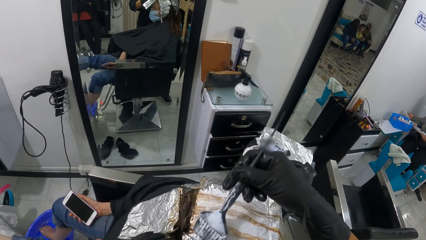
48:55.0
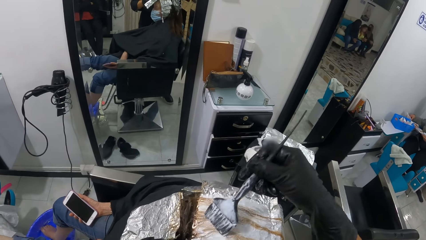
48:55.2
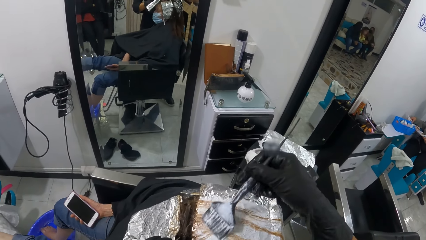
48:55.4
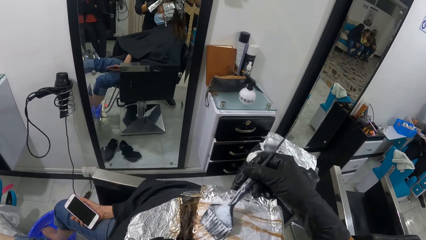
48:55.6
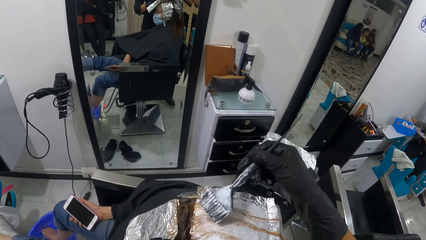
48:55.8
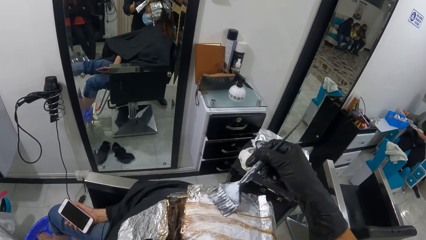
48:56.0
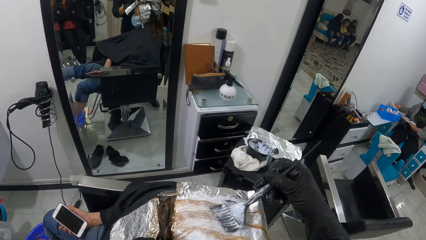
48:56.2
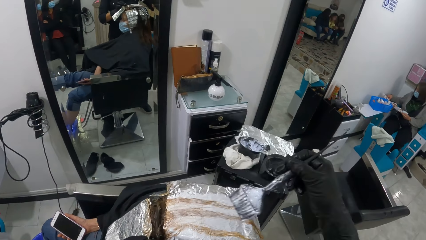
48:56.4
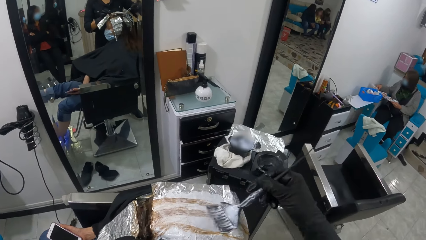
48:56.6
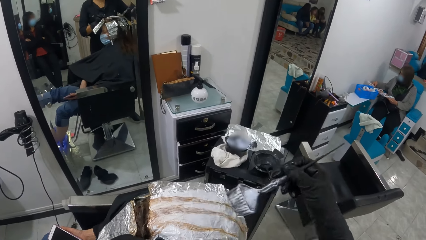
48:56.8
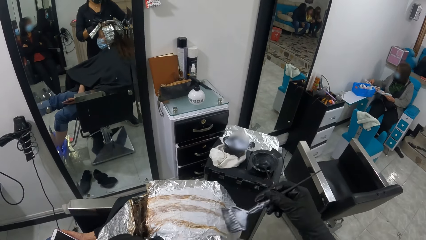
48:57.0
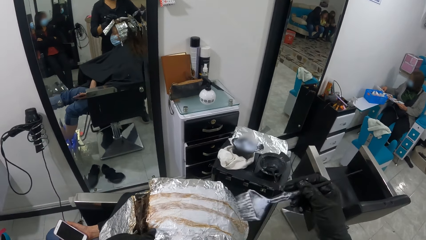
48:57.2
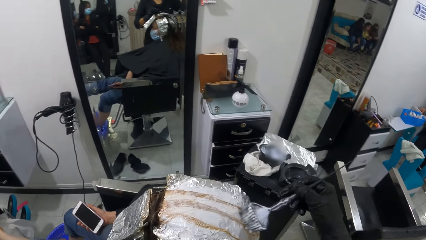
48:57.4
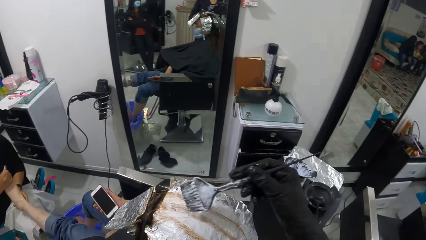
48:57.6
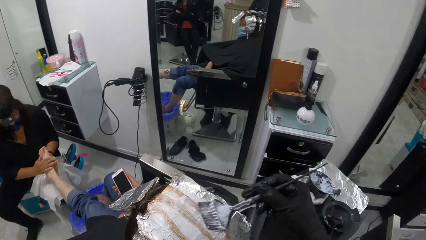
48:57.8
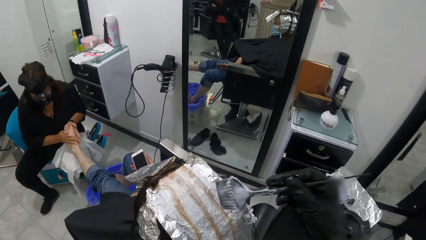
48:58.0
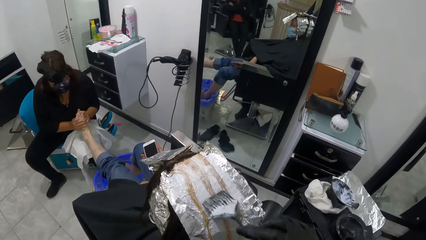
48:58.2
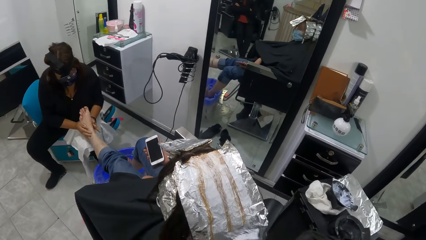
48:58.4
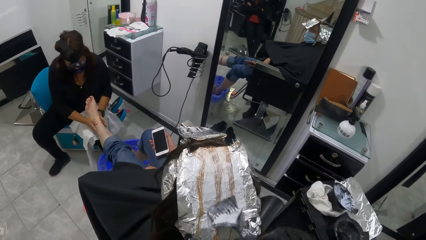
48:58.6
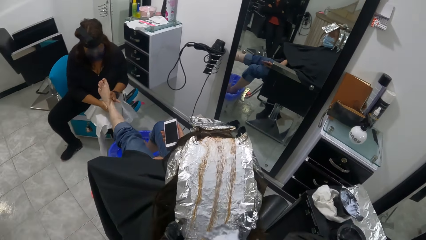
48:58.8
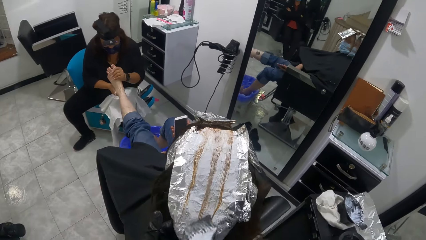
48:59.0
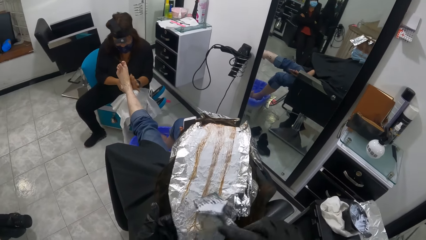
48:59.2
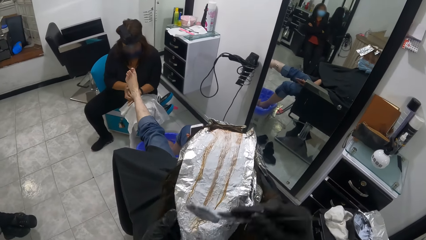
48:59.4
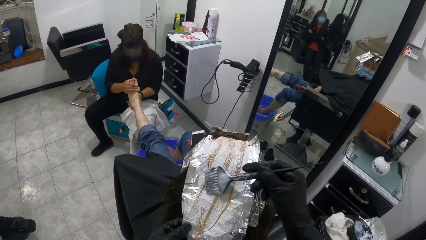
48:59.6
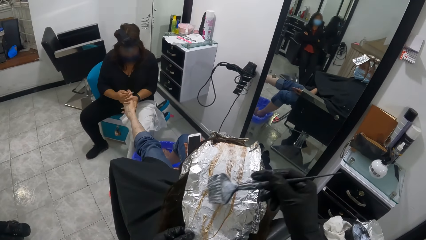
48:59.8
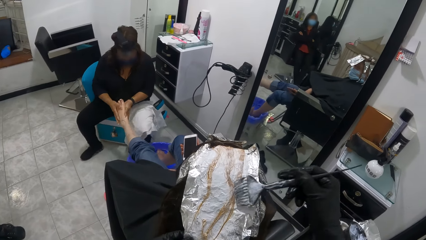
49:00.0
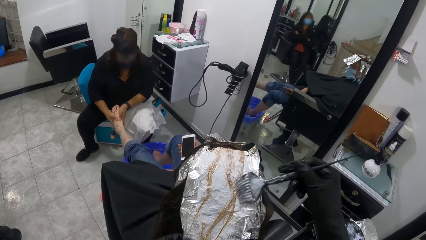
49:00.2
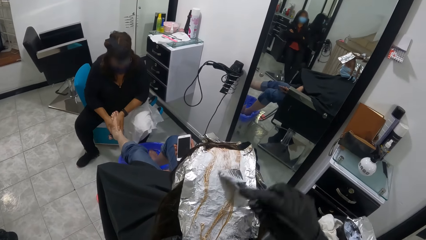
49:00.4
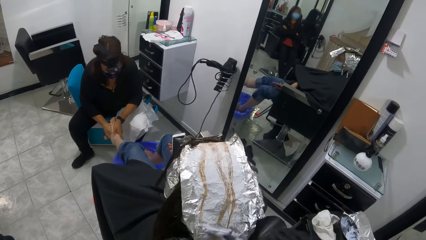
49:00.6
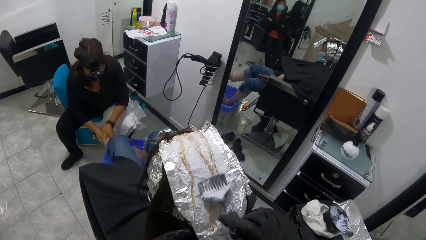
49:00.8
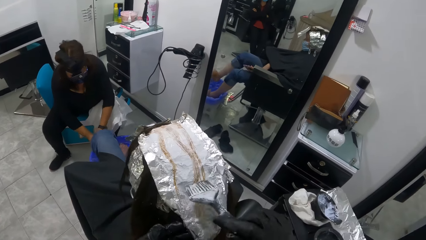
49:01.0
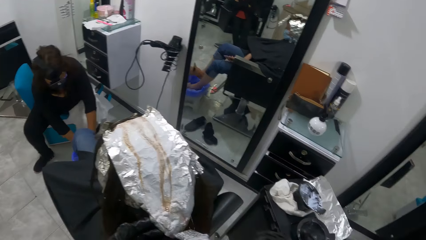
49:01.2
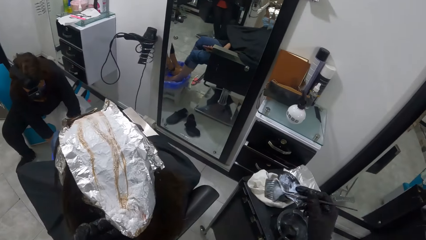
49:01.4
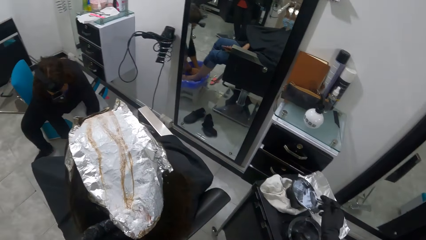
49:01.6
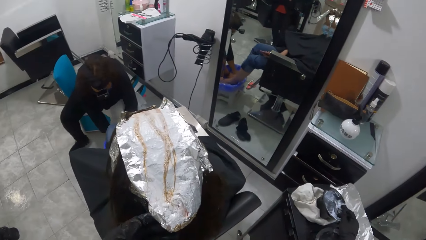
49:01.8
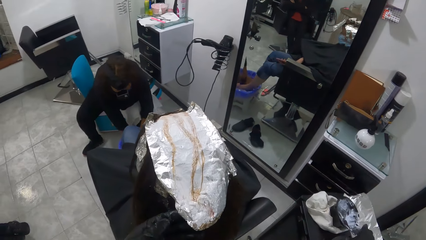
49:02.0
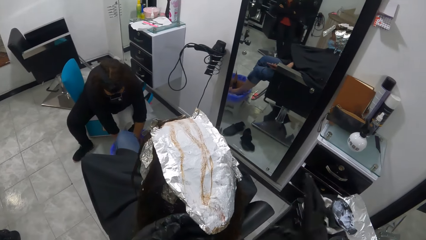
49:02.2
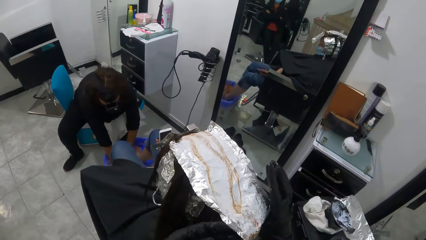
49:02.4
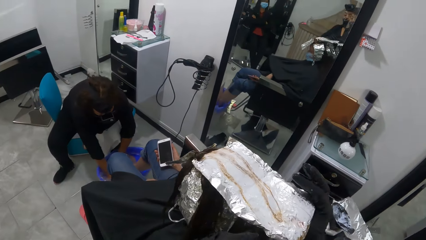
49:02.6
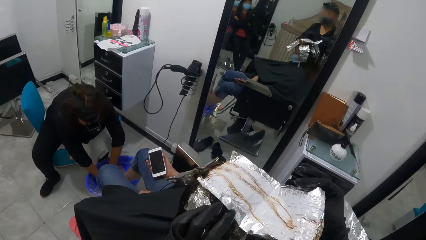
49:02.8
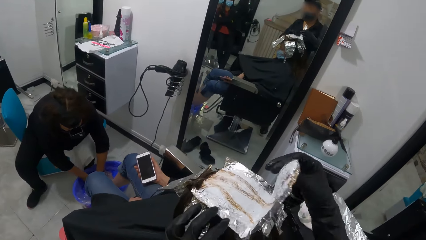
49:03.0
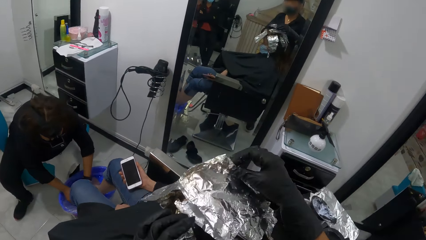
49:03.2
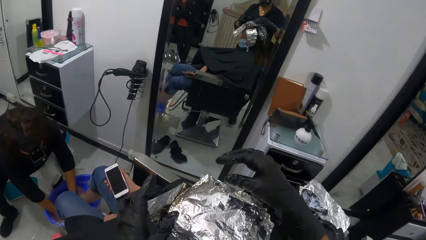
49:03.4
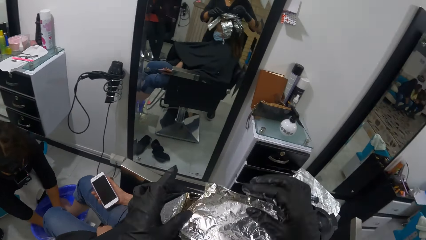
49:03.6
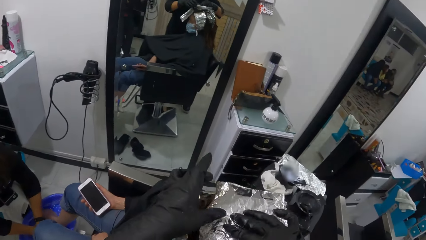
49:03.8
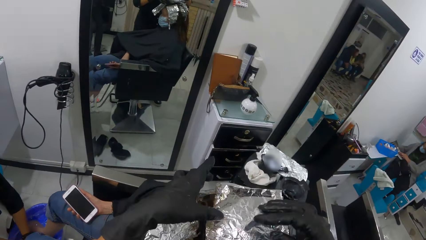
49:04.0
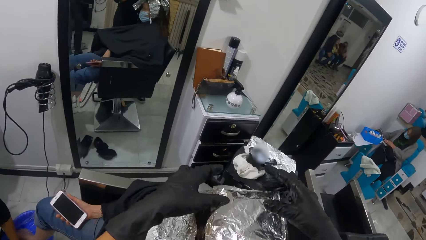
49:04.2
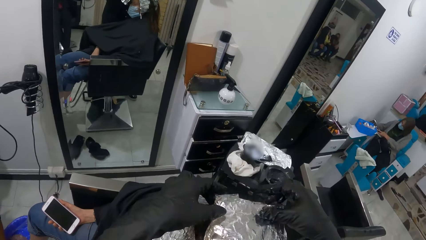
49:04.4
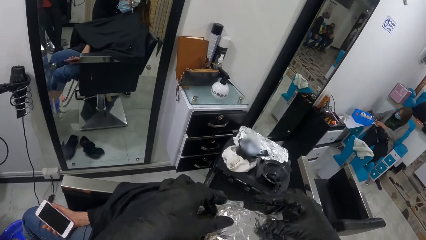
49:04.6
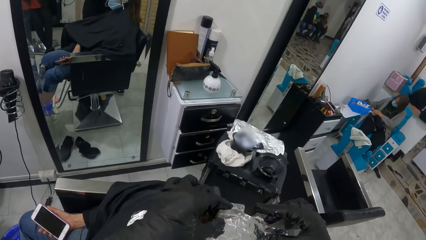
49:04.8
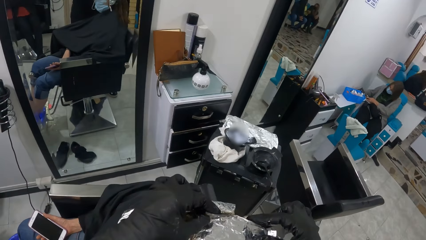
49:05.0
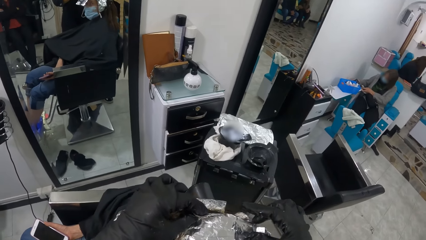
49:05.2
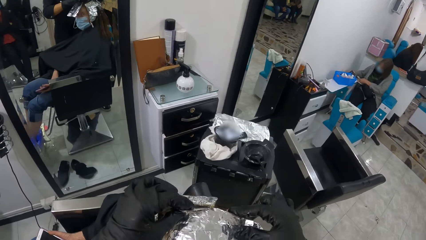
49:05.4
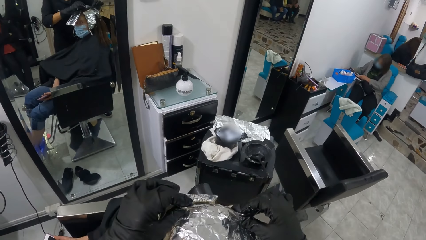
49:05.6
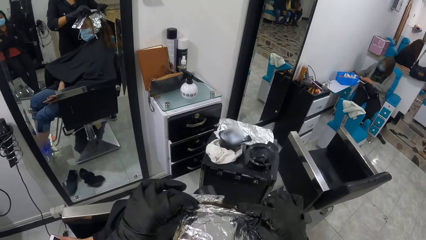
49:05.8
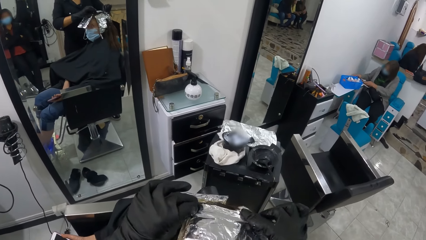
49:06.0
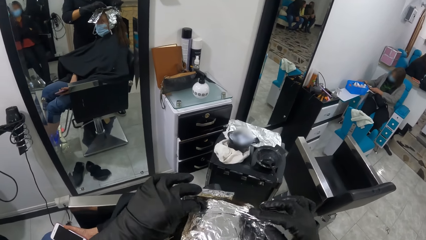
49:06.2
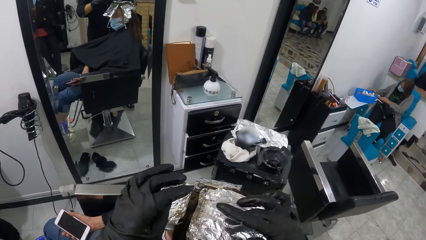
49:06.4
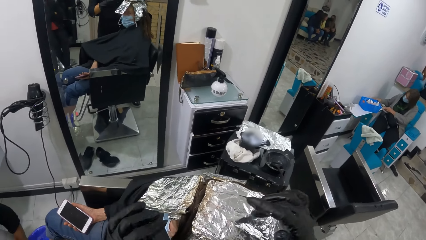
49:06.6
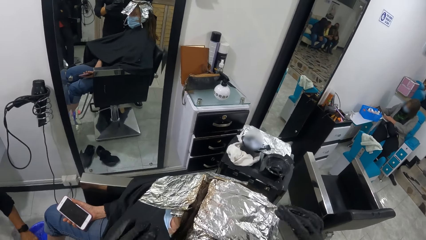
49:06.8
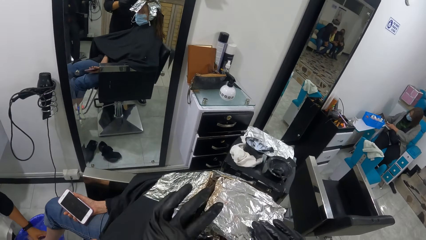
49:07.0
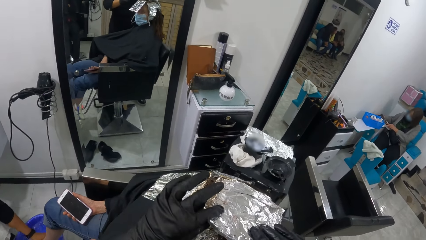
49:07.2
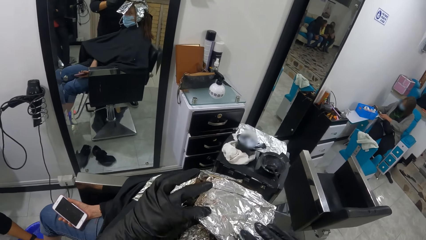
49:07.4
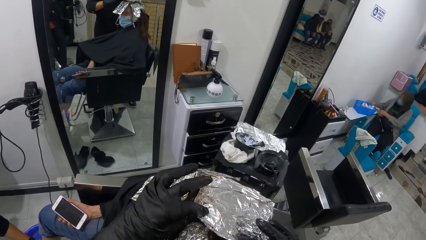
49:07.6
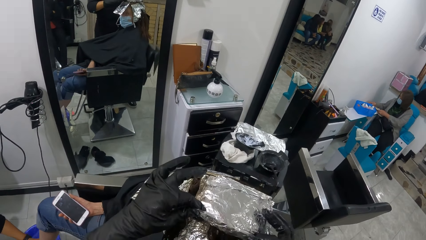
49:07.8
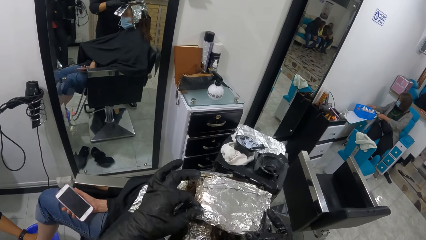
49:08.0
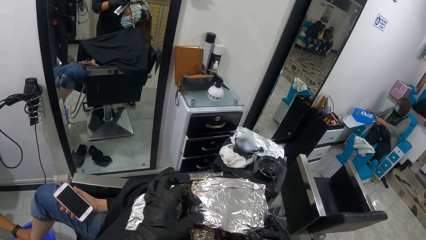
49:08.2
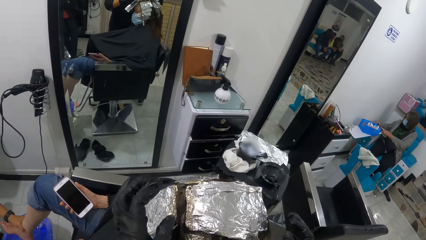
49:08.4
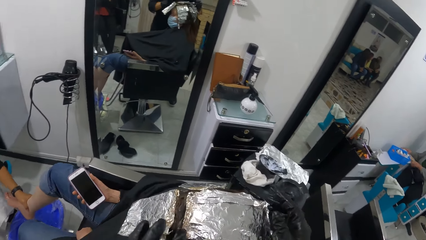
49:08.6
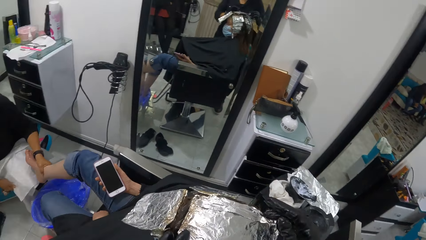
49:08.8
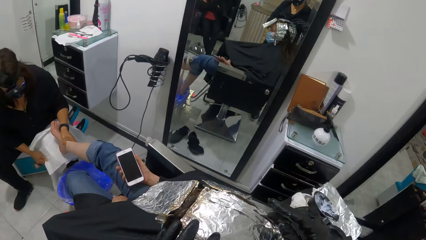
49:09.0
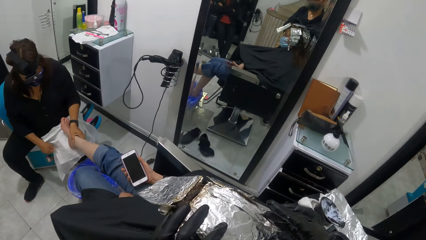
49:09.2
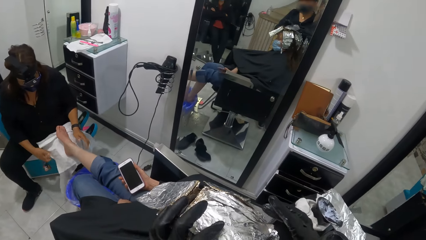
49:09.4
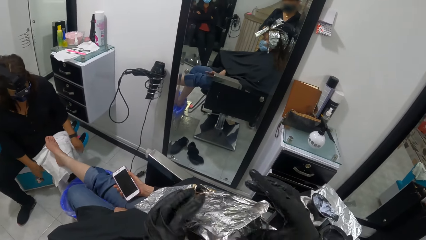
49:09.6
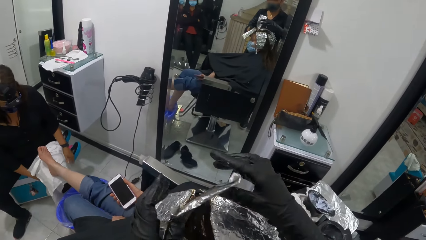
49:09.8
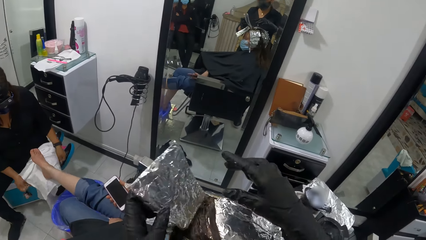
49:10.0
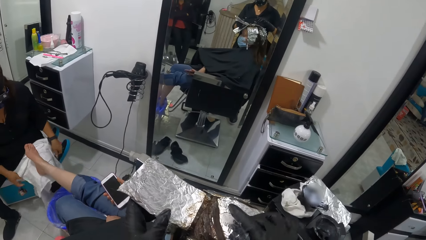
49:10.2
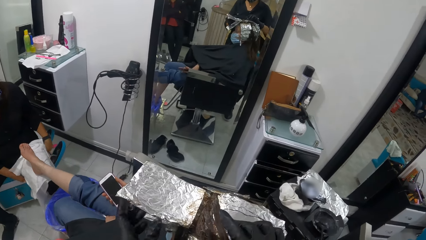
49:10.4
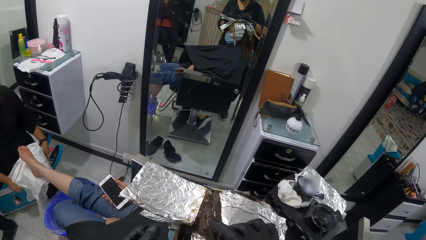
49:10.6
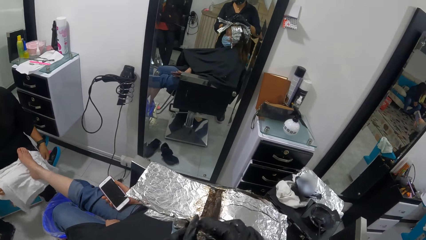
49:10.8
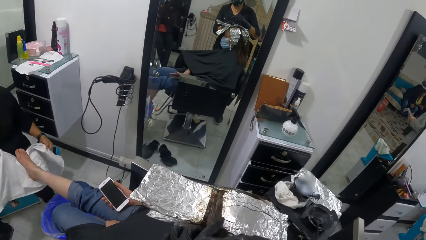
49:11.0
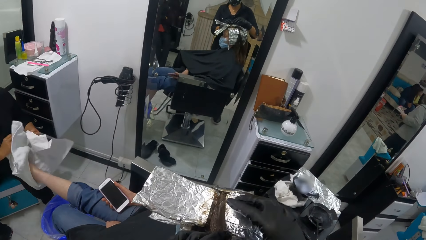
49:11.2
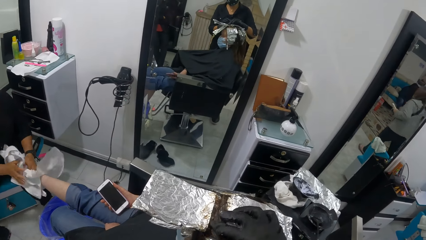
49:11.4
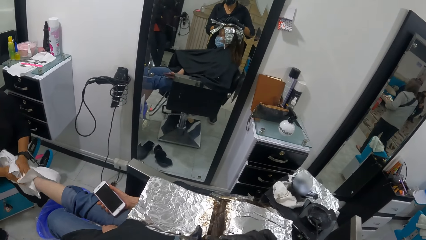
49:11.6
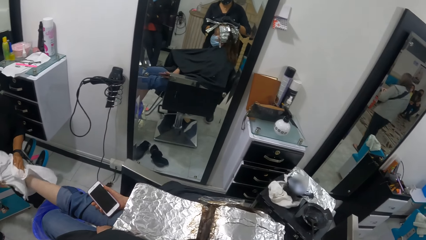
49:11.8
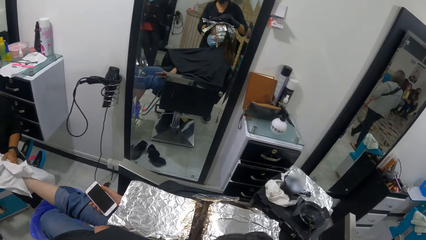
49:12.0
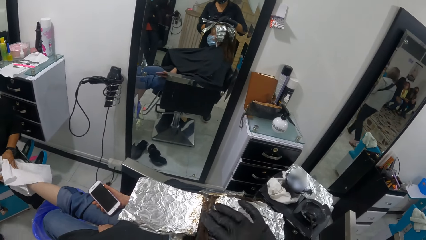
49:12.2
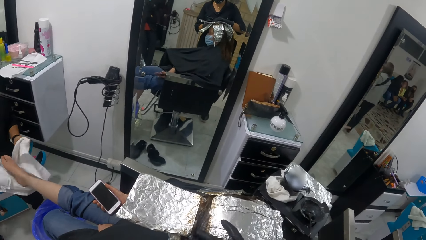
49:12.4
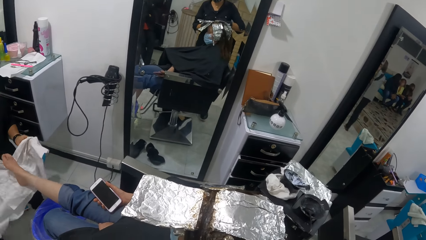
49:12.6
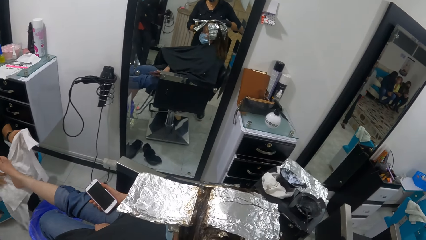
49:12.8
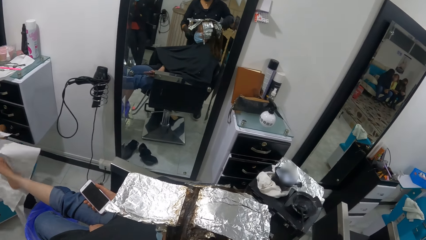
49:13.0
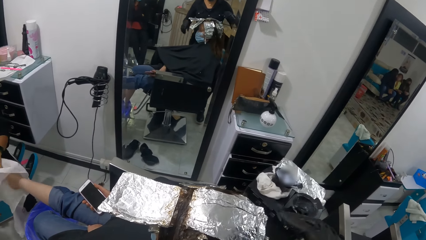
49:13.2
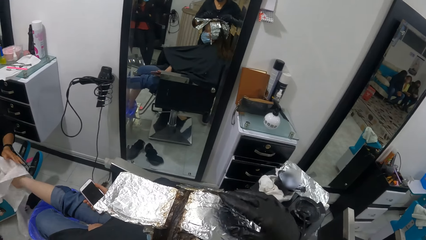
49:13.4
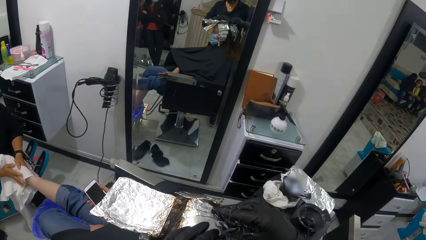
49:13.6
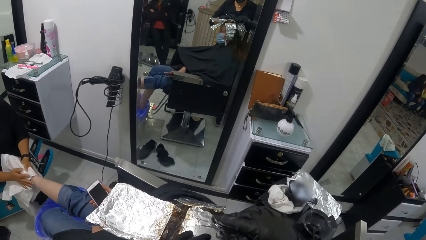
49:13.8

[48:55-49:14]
A woman massages another woman's left leg with both hands. The camera wearer applies dye to the hair. The first woman rinses the other woman's left leg in a pedicure tub with both hands. The camera wearer drops the tint brush in the black container with her right hand. She straightens the other woman's hair with both hands and folds the foil. The first woman lifts the other woman's right leg from the pedicure tub with her left hand. She places the other woman's right leg on a white towel on her knee with her left hand. She cleans the other woman's right leg with the white towel with both hands. The camera wearer touches the hair.
